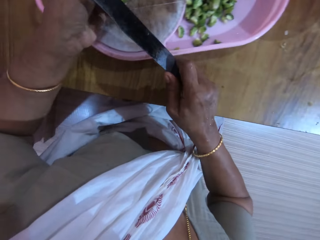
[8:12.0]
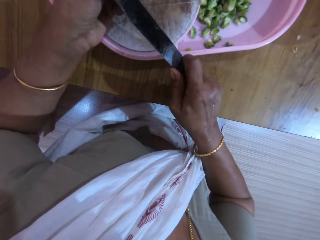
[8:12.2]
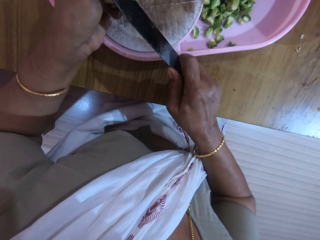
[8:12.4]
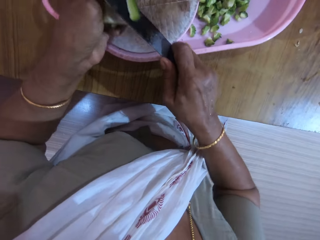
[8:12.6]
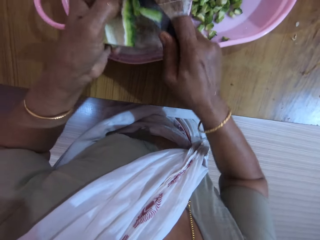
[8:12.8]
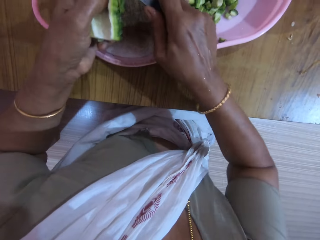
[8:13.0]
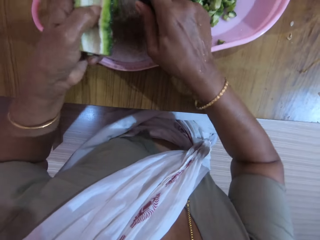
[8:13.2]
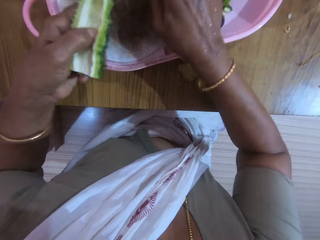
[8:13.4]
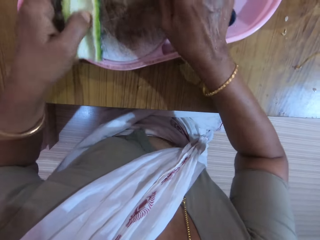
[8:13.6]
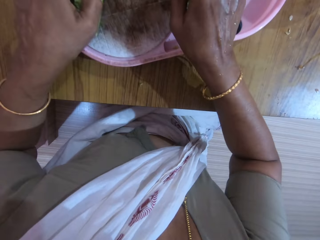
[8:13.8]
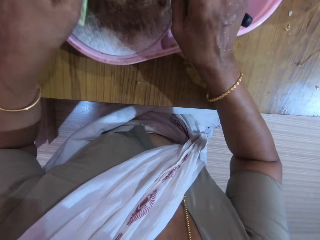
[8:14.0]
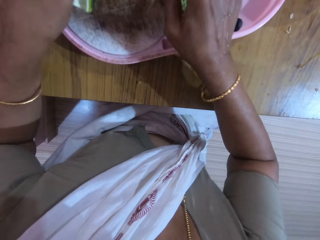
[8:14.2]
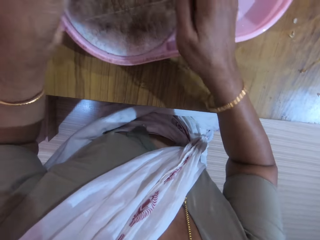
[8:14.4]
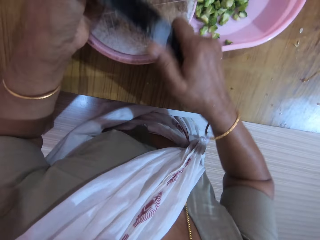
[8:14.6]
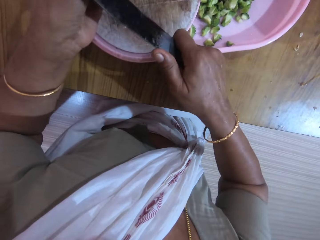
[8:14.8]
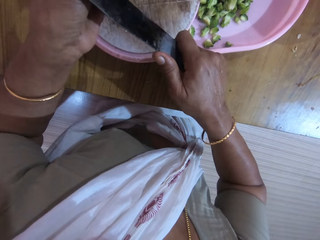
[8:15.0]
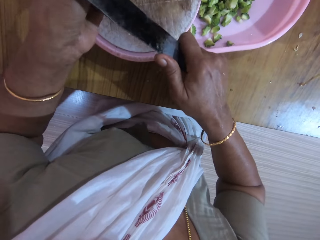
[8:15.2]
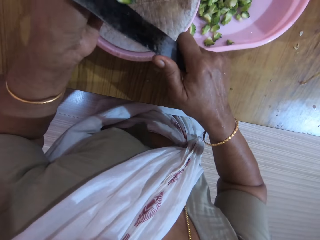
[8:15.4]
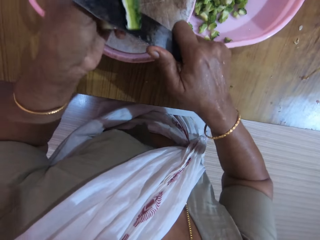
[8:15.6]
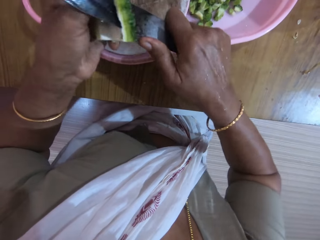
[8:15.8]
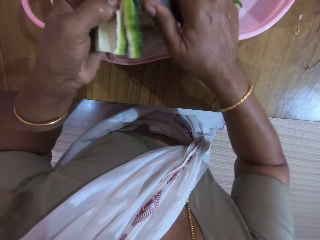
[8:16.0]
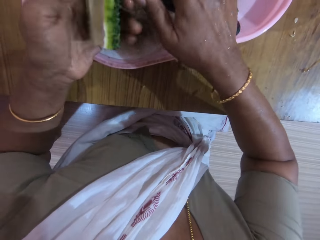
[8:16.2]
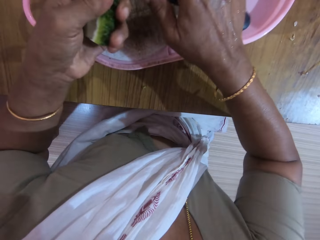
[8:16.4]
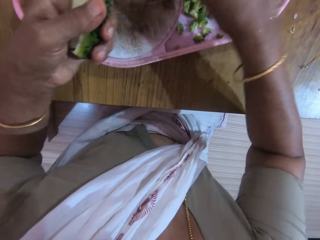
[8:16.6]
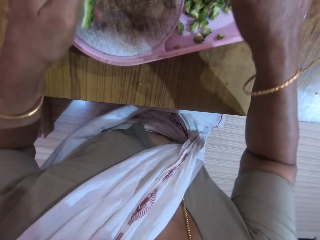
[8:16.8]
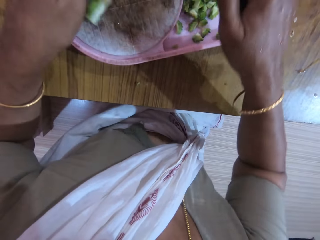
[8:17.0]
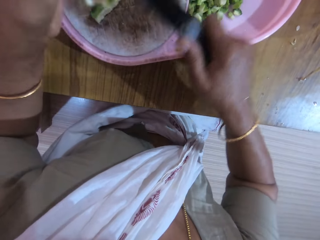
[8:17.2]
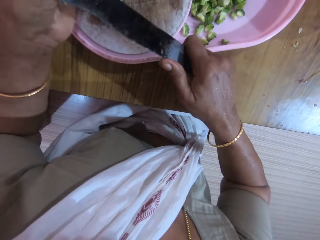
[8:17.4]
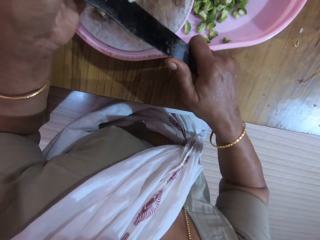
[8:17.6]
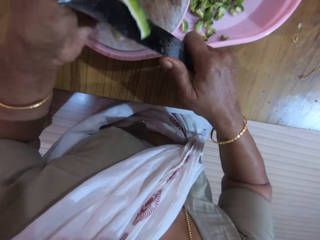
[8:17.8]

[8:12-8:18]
The camera wearer slices some zucchini with the knife in her right hand.

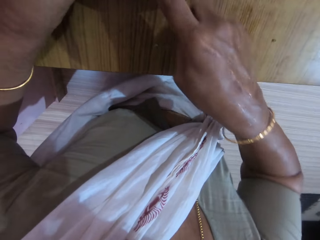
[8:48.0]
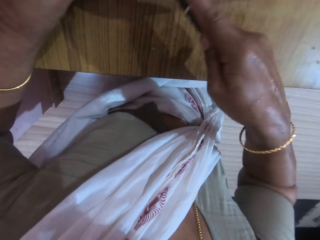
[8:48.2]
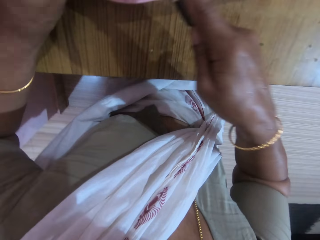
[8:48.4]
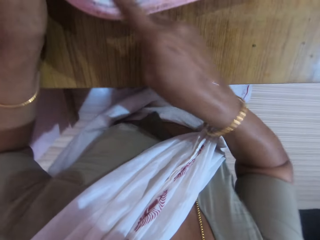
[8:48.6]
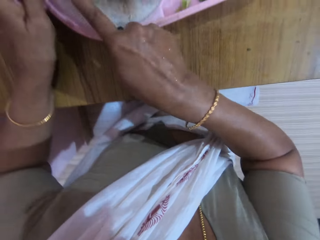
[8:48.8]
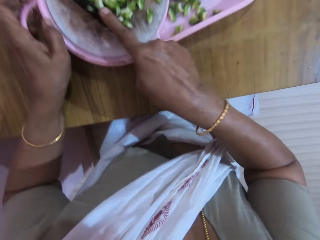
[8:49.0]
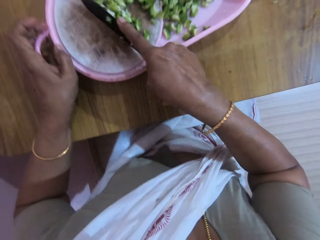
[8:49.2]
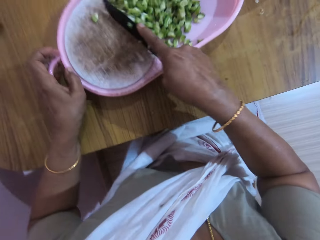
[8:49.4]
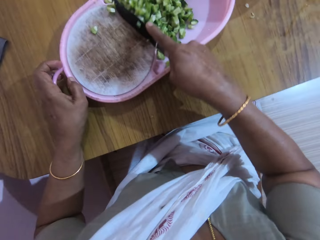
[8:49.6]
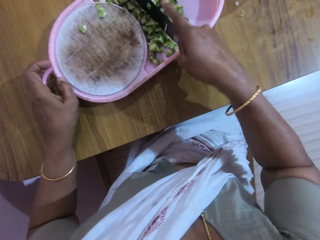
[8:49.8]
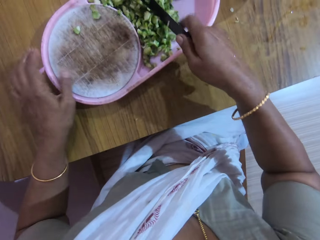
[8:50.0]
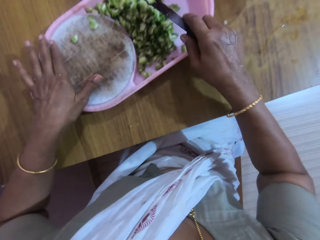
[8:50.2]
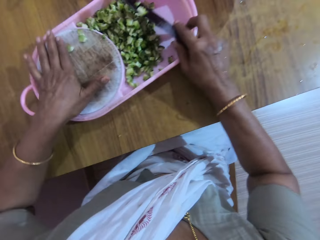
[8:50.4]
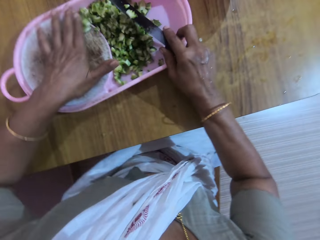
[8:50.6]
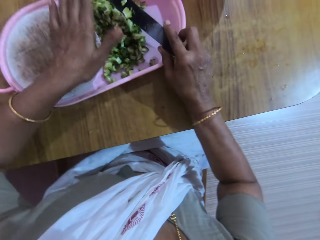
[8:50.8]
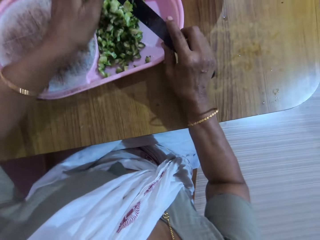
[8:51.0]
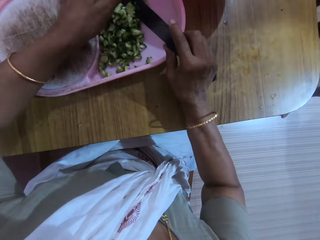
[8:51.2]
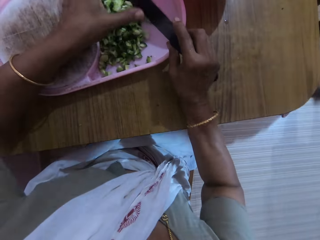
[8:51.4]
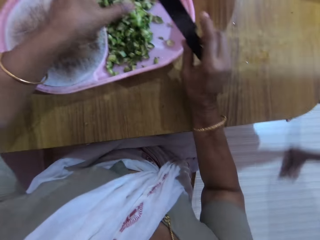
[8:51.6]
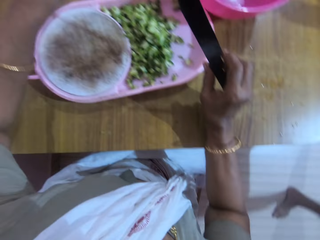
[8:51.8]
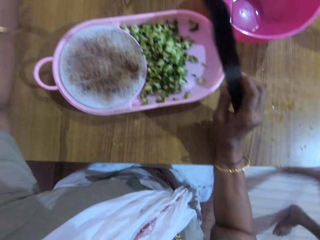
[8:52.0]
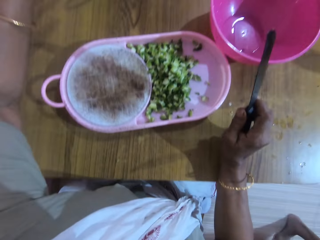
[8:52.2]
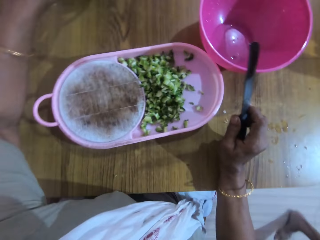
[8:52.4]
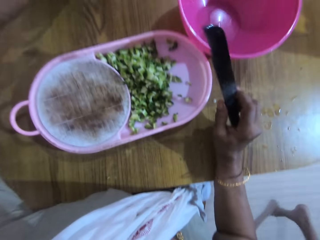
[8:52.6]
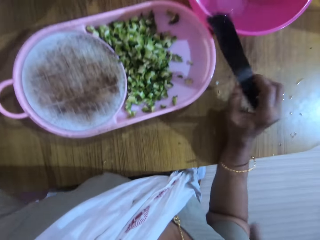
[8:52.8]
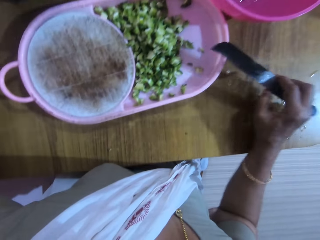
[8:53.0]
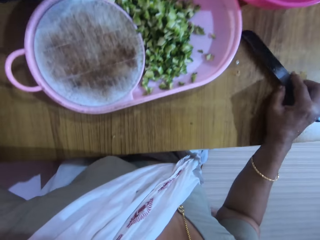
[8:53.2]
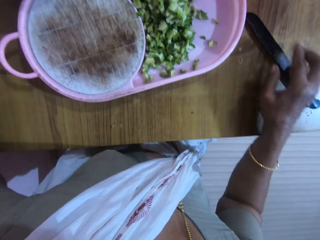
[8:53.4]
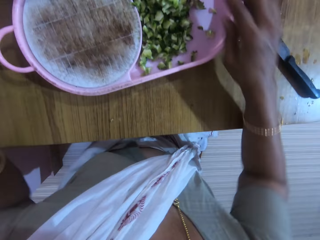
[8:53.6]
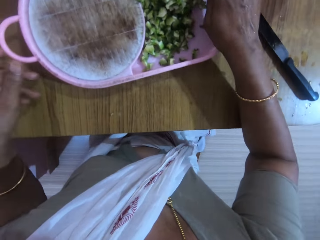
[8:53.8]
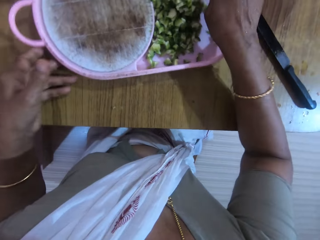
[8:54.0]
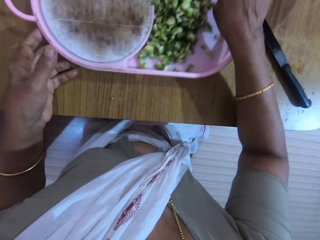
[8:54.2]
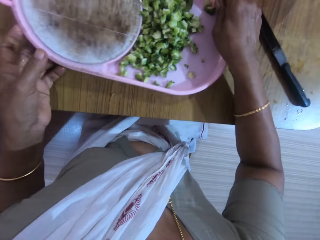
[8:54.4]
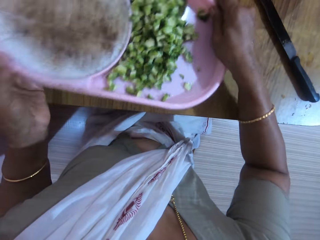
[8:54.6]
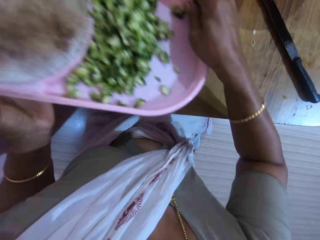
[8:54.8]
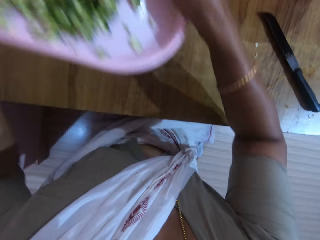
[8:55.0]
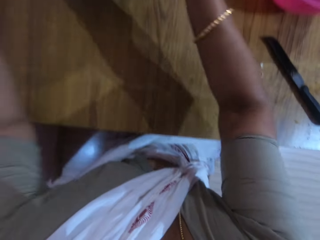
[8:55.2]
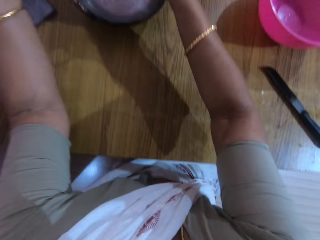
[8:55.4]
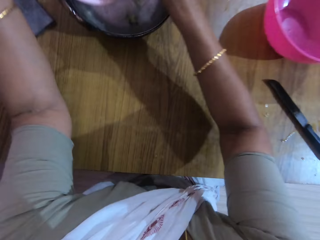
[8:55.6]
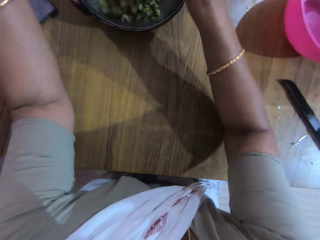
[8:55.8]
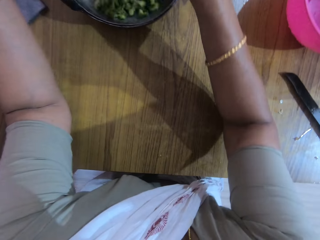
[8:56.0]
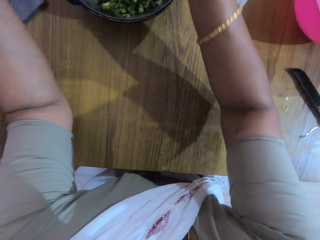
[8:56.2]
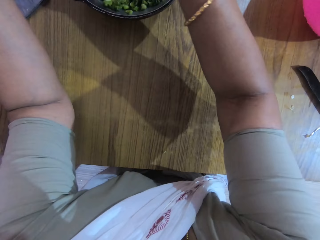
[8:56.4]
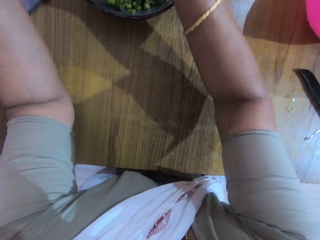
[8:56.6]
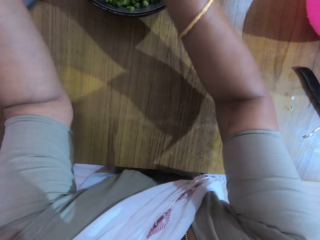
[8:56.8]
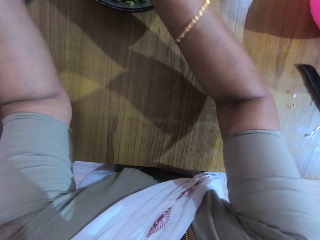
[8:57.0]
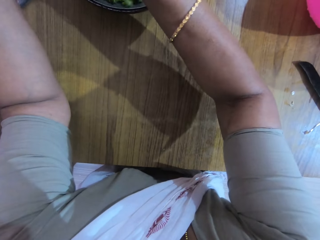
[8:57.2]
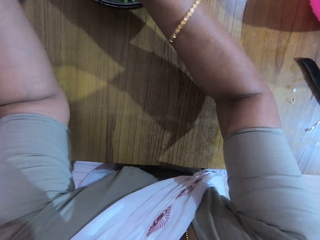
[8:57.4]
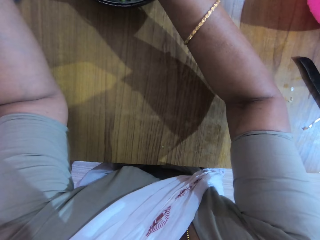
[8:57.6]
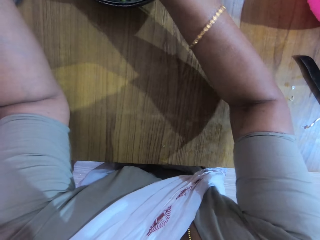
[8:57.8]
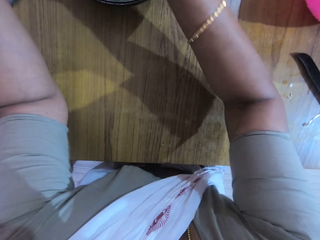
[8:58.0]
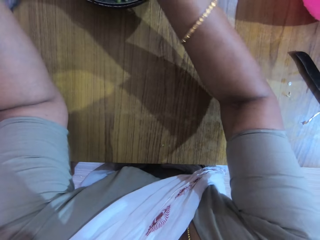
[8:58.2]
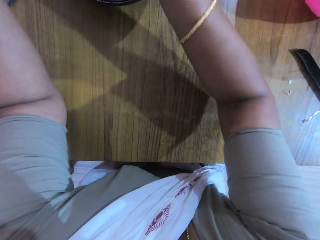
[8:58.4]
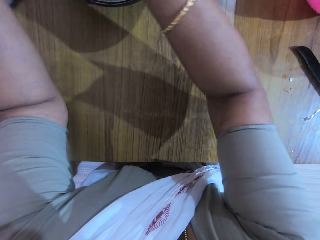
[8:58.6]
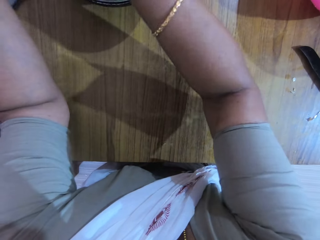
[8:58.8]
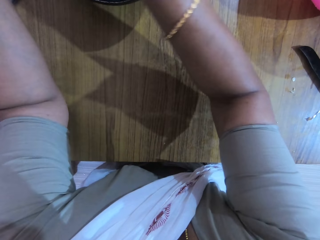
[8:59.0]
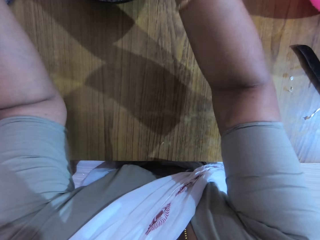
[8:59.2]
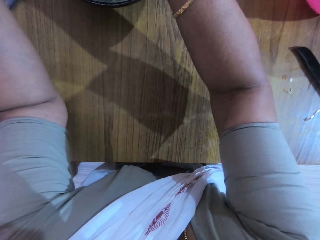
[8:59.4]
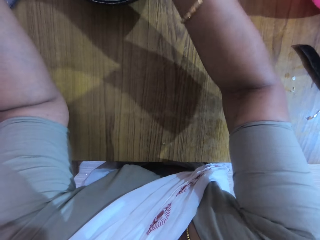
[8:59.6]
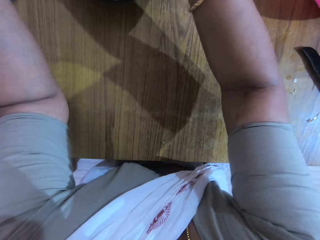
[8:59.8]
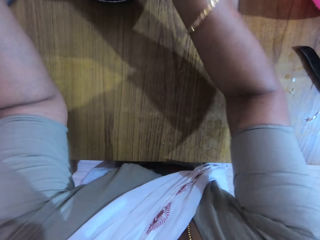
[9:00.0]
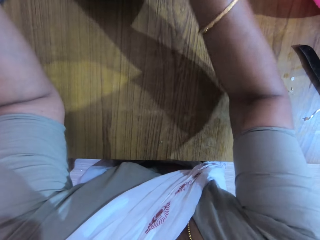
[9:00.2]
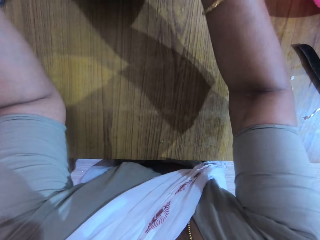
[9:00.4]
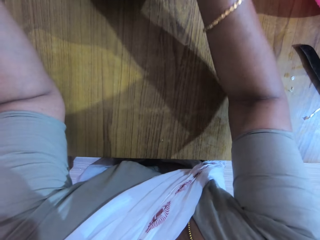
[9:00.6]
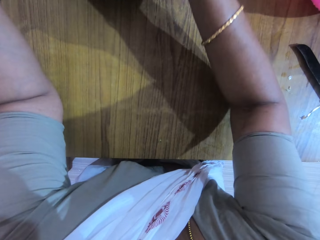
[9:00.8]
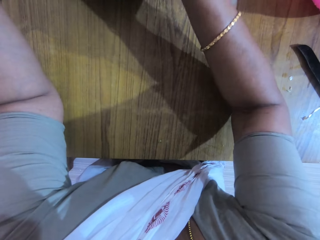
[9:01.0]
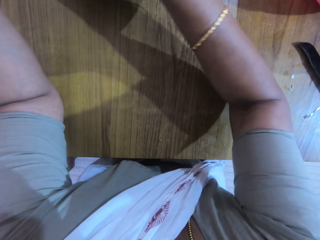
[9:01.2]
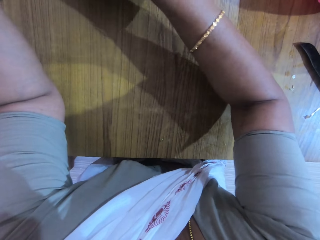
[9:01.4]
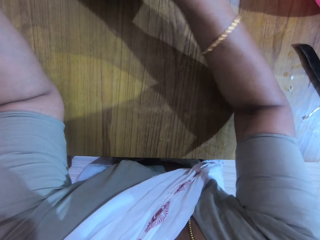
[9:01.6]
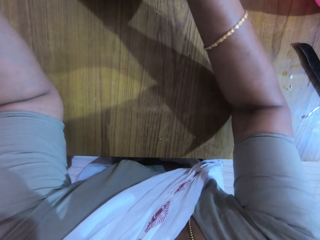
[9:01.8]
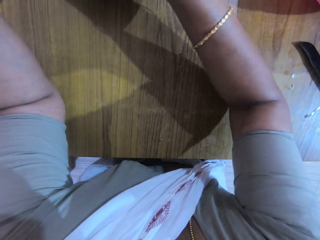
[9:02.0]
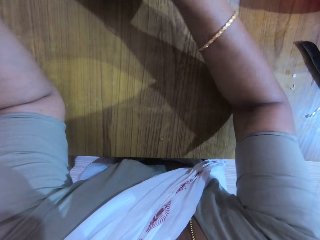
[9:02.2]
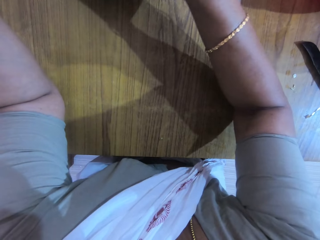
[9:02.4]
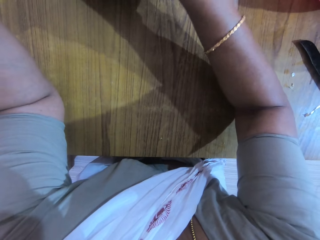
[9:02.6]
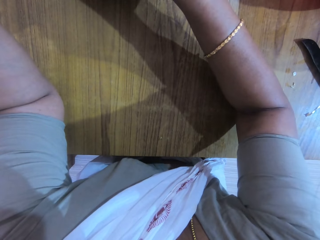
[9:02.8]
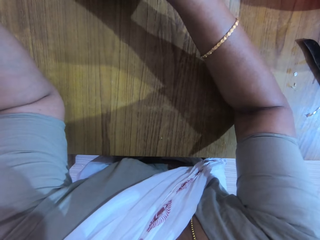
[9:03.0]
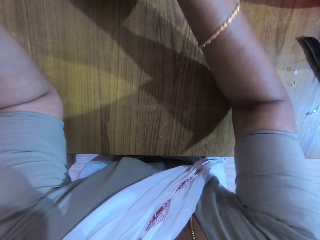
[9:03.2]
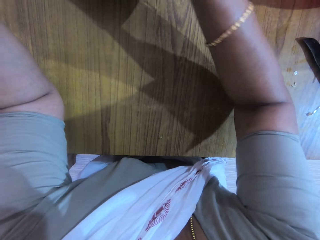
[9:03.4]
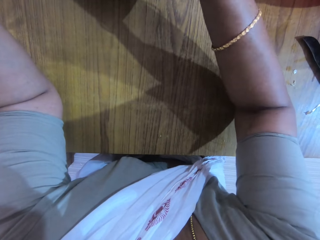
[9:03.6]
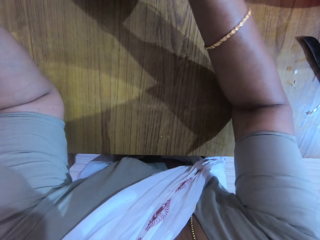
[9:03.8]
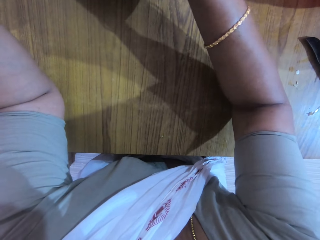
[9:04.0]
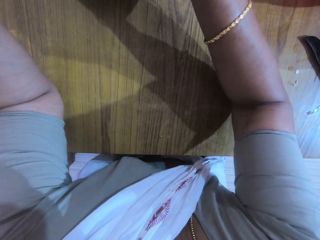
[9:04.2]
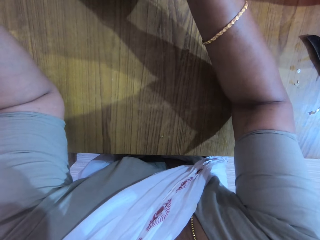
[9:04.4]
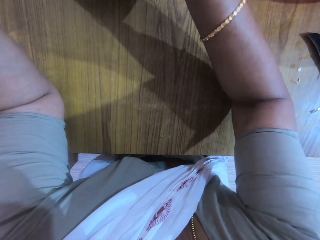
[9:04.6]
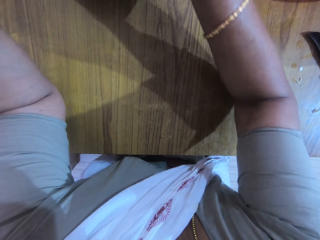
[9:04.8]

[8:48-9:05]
The camera wearer moves the sliced zucchini from the cutting board into the tray with the knife in her right hand. She wipes the knife. She wipes the cutting board with her left hand. She removes some zucchini from the knife with her left hand. She pulls a bowl. She drops the knife on the table with her right hand. She picks up the tray from the table with both hands. She pours the sliced zucchini from the tray into a plate with both hands.
